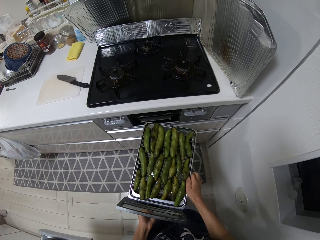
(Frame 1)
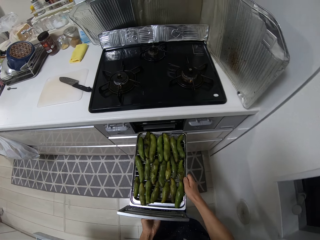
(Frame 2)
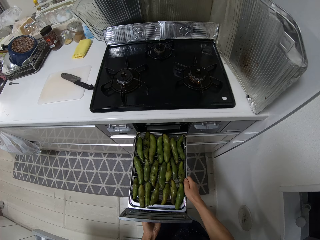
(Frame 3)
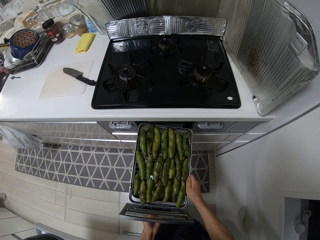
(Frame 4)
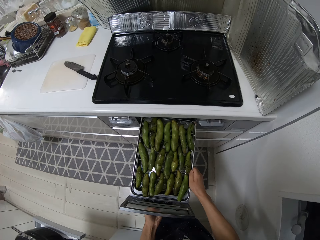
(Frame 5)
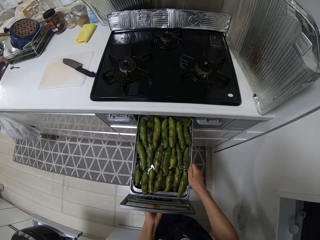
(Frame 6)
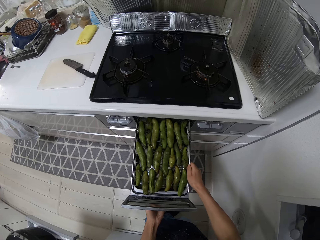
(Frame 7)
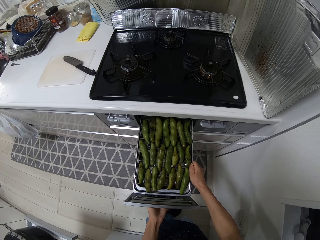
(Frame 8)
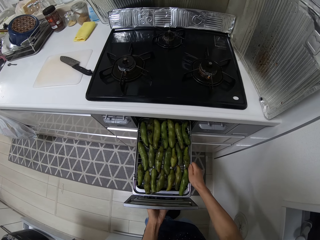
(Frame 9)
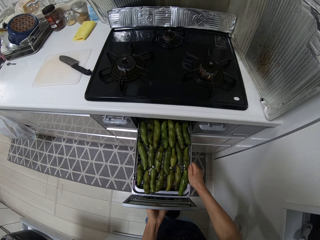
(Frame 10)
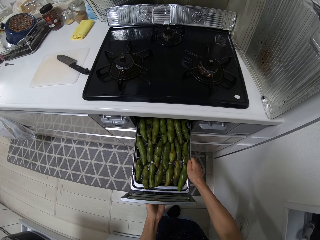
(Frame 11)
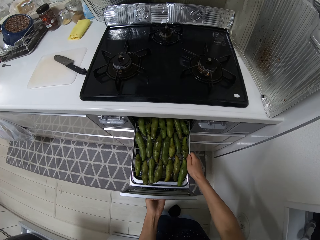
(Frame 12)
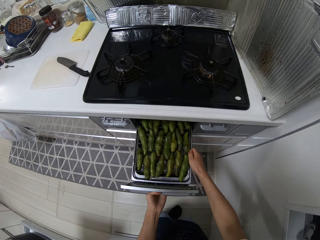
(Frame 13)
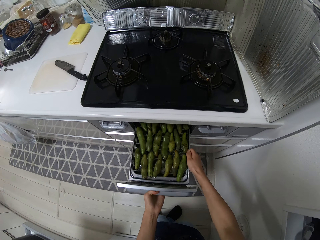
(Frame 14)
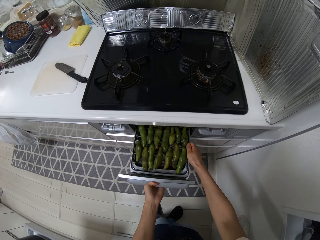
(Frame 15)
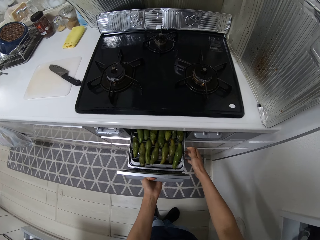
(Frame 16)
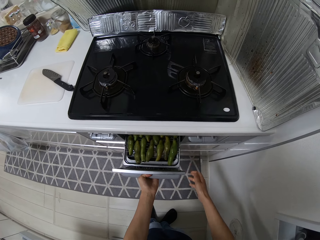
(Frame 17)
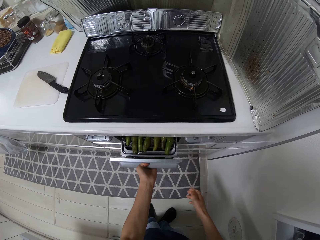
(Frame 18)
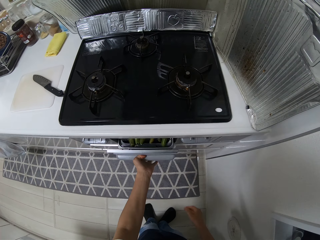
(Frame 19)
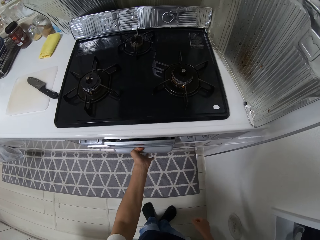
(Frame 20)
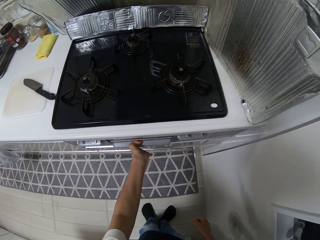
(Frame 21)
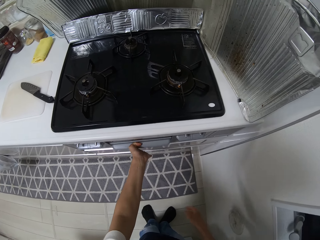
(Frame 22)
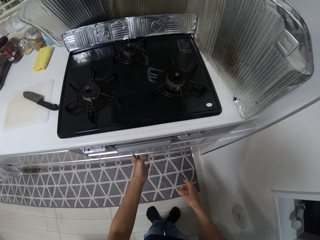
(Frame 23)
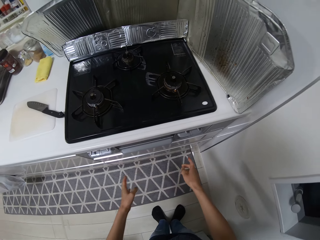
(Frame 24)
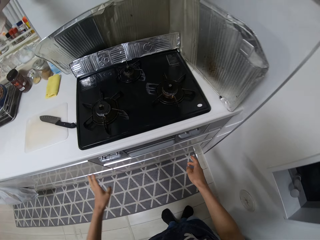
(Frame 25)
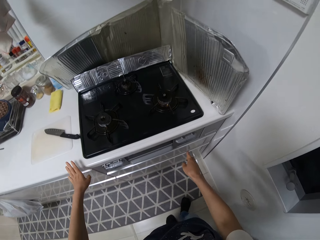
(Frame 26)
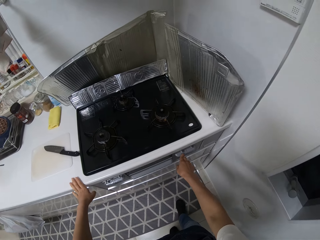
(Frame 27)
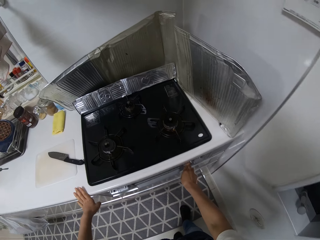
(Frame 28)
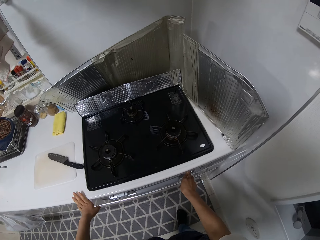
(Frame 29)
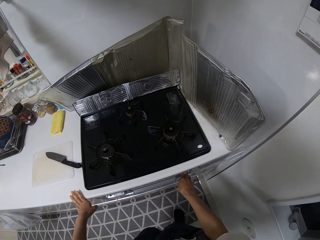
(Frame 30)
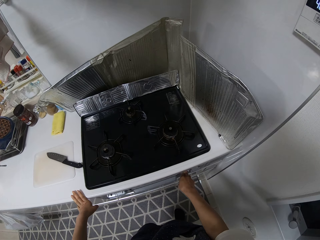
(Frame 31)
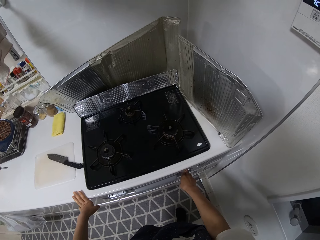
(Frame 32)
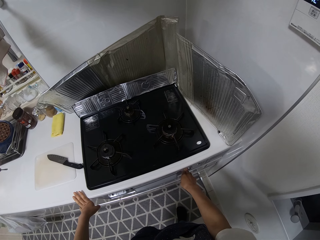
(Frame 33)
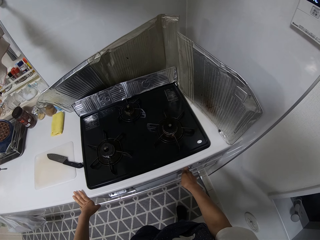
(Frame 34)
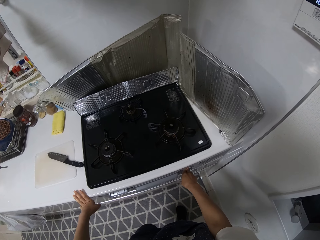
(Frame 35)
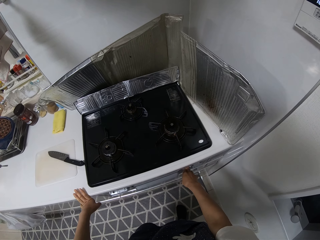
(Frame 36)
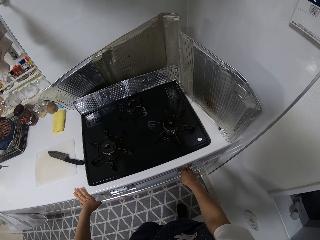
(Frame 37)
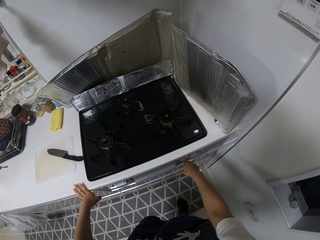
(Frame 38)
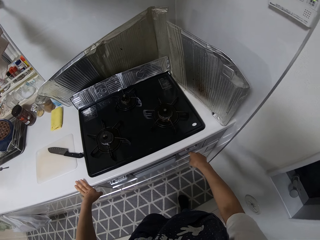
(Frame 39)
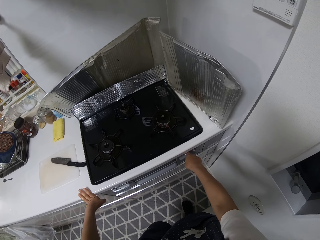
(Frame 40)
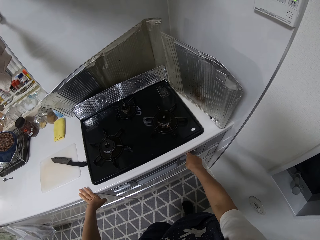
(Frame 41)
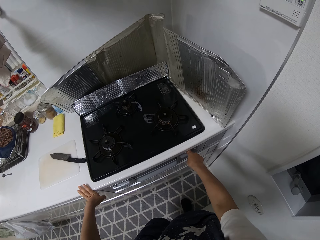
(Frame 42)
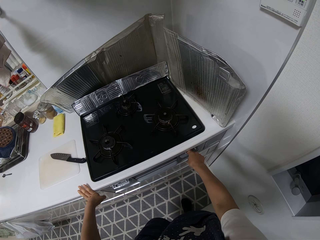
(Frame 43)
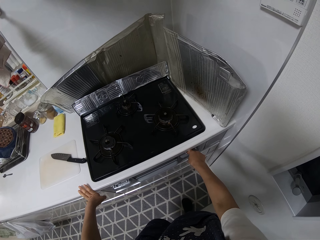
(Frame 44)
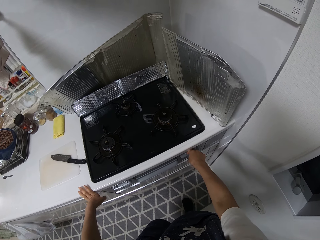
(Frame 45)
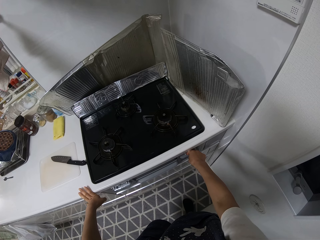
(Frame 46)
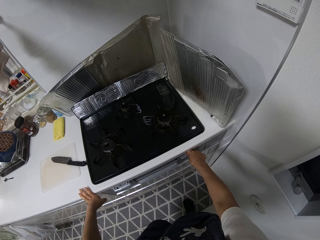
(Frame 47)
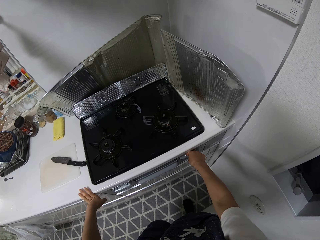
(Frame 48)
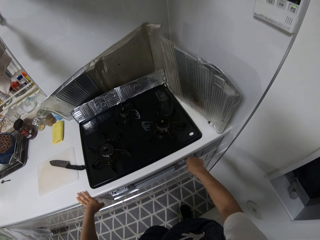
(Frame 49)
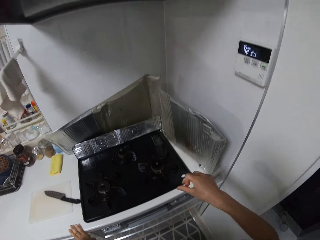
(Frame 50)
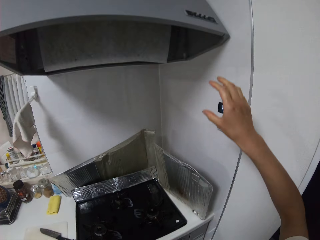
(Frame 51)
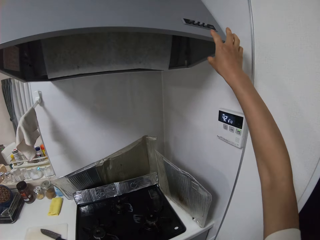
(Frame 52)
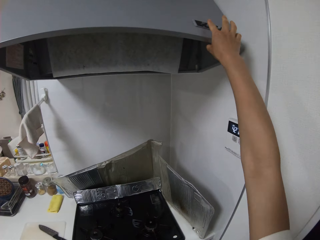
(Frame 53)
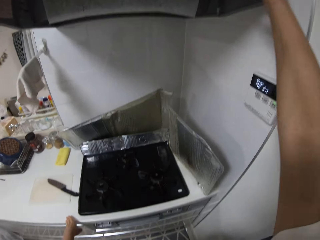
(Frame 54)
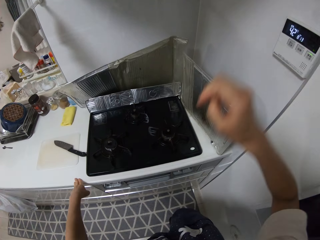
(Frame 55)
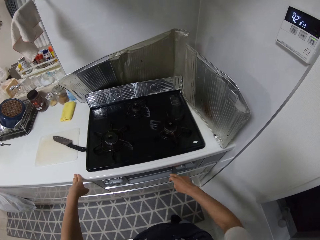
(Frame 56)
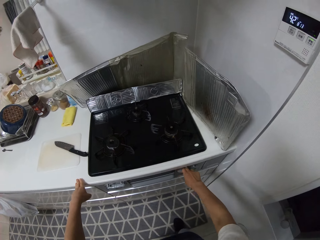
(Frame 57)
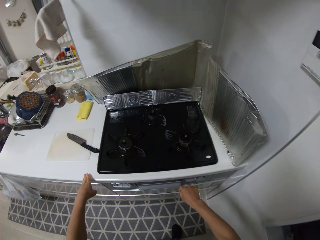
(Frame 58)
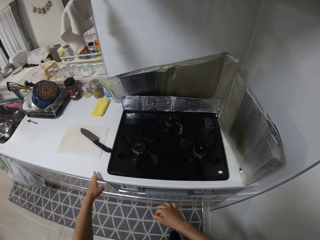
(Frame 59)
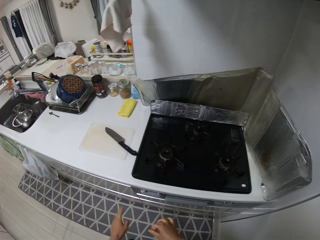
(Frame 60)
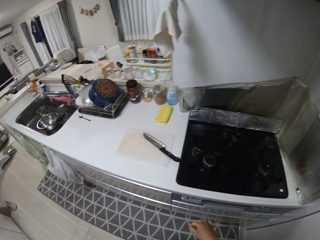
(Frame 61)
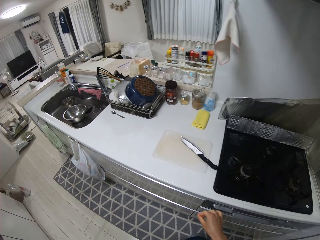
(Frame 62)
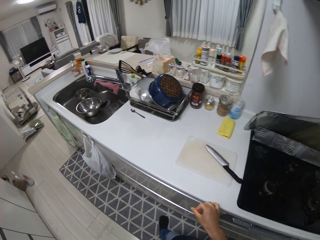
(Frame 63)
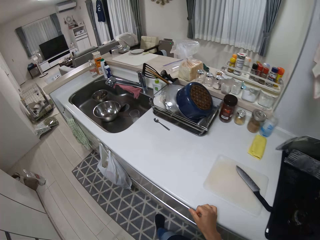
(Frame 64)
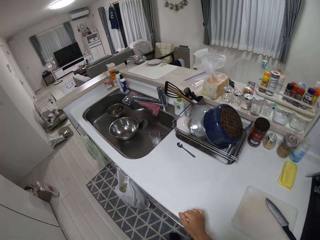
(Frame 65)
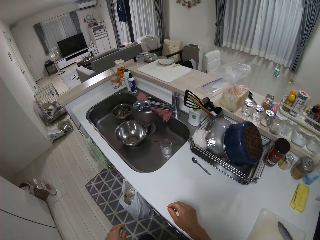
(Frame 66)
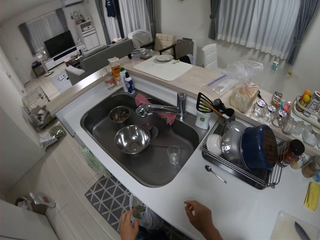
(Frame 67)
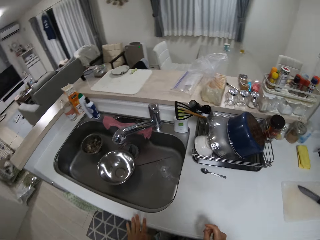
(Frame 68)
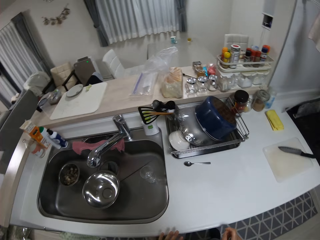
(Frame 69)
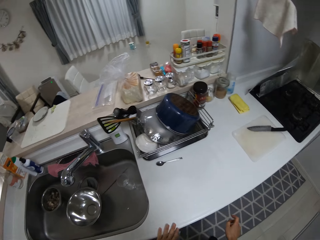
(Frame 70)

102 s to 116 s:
The camera wearer closes the oven. He puts on the oven. He turns the knob on the cooker. He presses a button on a machine above his head.

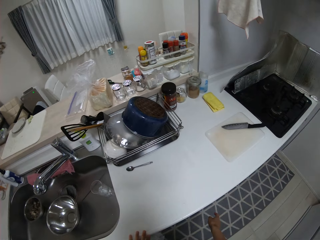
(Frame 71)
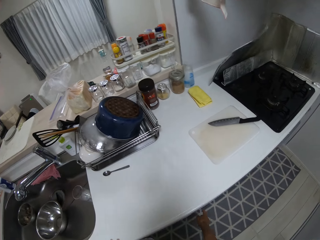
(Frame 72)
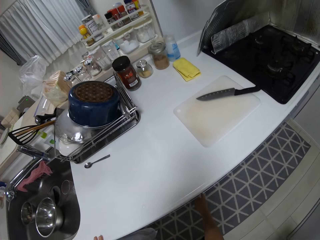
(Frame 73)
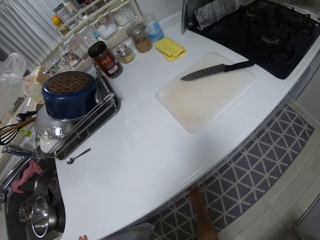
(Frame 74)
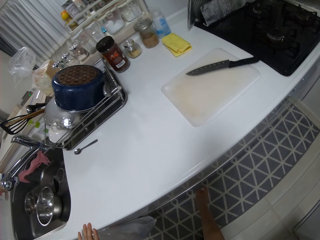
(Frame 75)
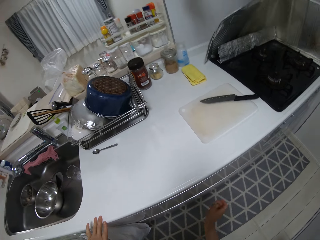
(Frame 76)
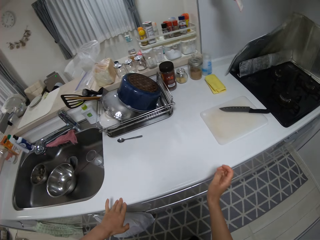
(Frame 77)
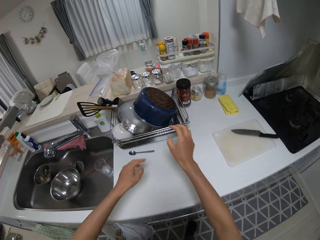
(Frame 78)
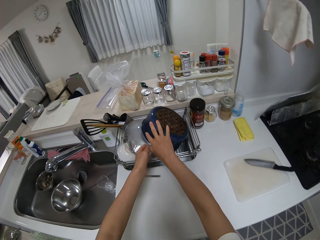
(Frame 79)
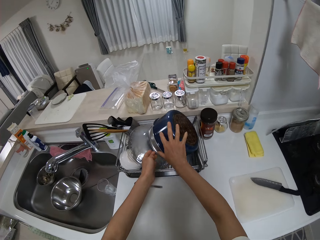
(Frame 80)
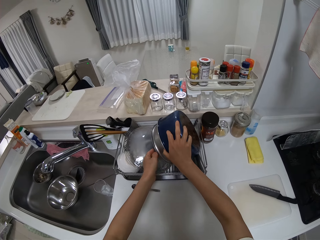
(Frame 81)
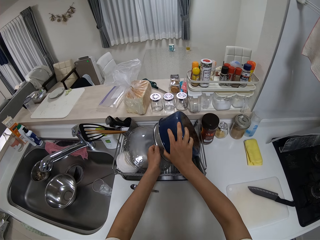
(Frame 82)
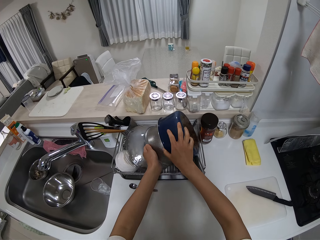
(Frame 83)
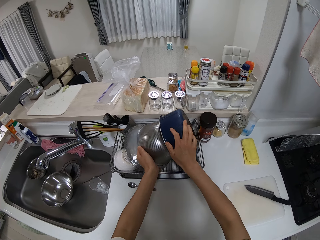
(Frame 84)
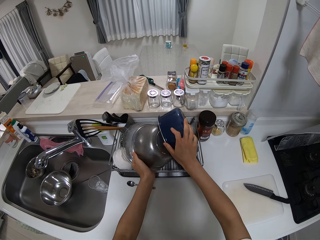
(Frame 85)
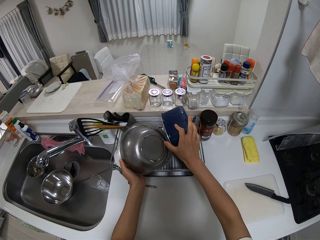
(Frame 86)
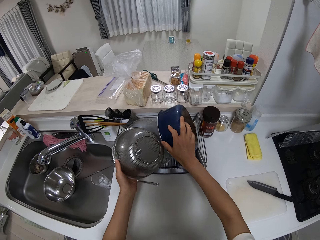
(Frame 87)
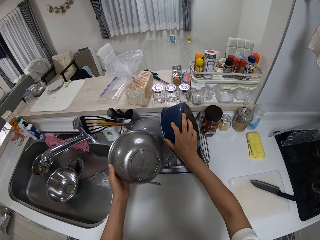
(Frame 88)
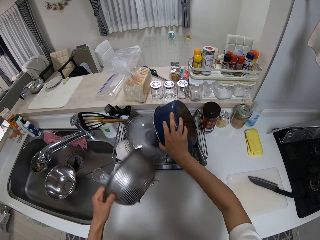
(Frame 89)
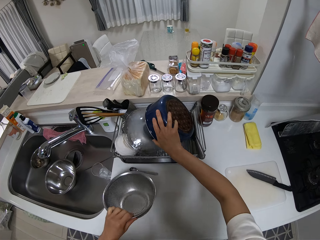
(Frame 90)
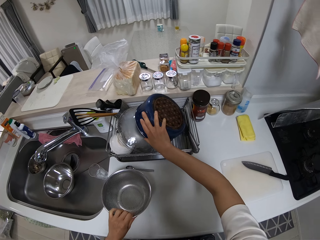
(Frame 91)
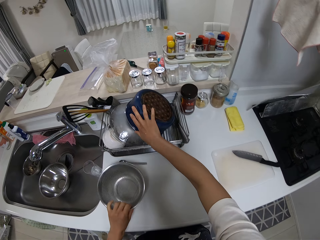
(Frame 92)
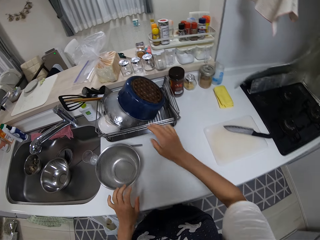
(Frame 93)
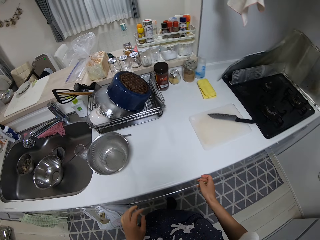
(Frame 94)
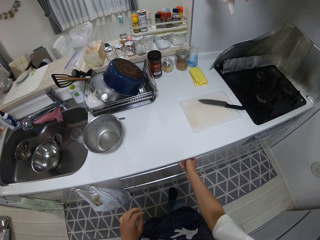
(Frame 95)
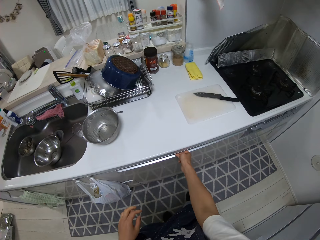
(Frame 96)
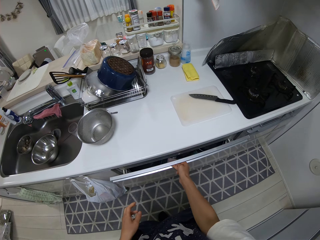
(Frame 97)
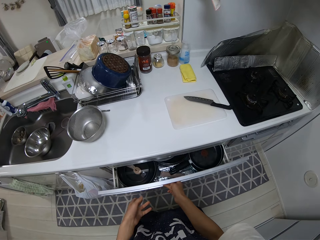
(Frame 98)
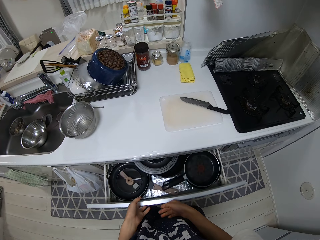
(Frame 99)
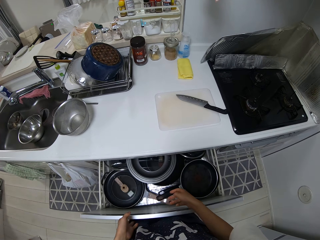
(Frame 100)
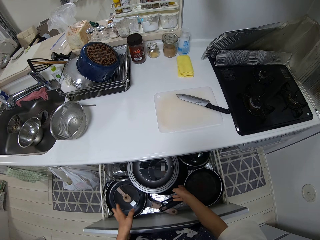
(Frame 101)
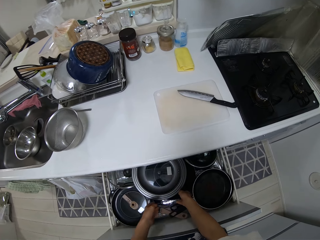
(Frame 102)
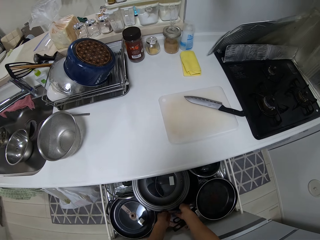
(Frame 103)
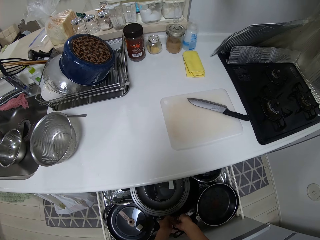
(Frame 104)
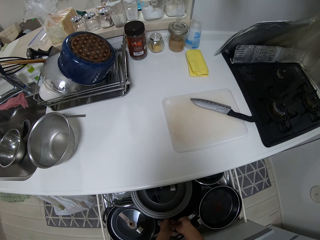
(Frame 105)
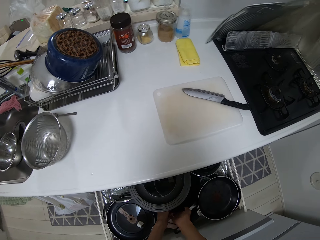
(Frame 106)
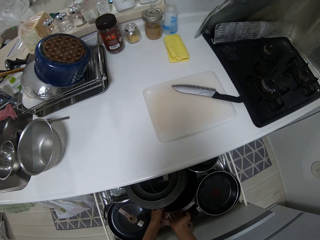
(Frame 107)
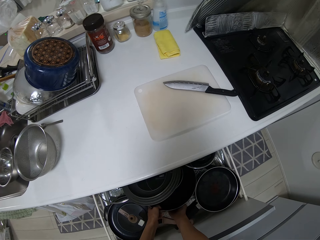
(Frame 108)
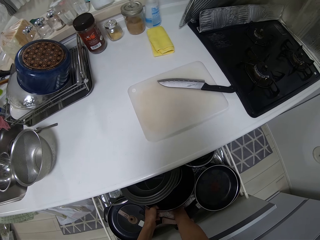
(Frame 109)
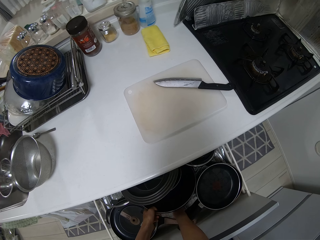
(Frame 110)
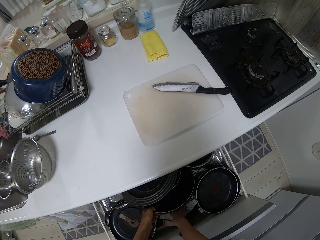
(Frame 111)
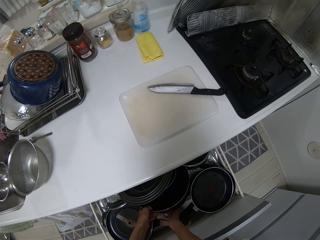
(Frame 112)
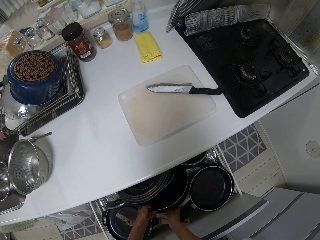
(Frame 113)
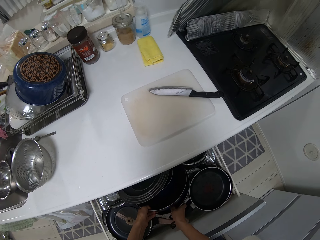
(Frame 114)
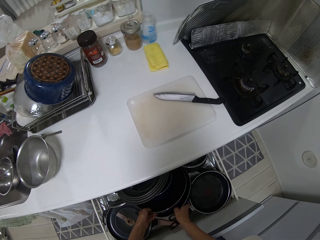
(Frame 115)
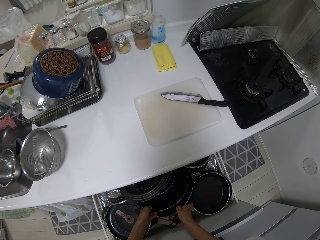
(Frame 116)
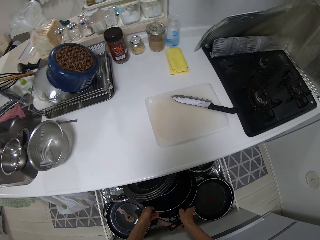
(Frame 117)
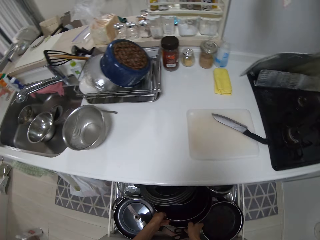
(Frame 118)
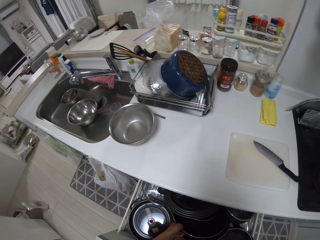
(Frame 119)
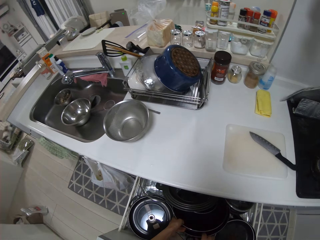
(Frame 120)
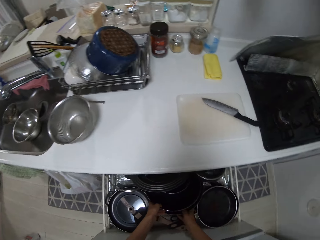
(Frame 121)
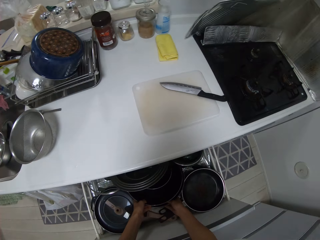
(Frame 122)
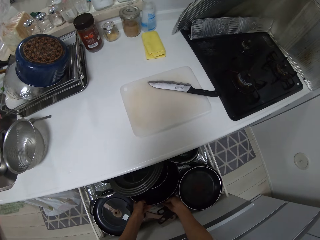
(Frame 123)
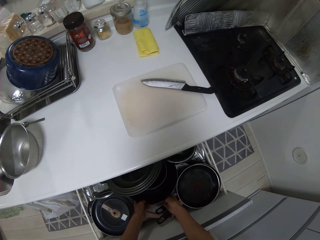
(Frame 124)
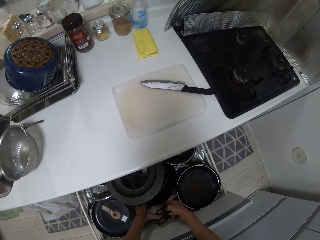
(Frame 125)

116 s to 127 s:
The camera wearer picks up a bowl from the rack. They place the bowl on the table. They open a drawer in the cabinet. They pick out a frying pan from the drawer.
